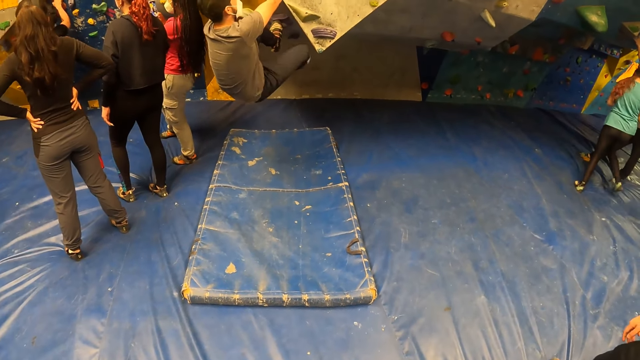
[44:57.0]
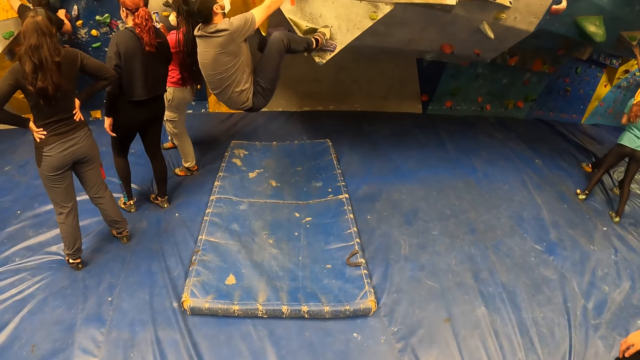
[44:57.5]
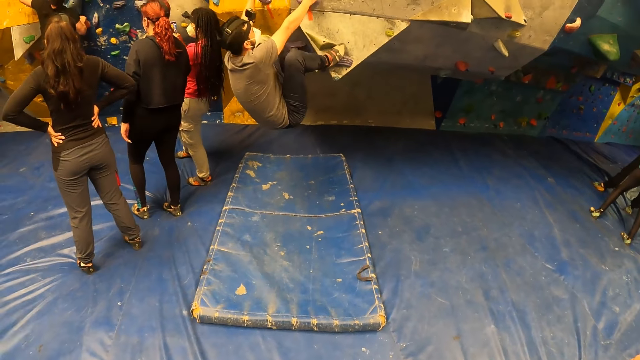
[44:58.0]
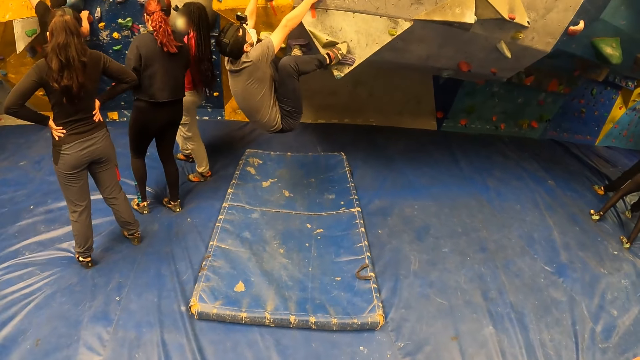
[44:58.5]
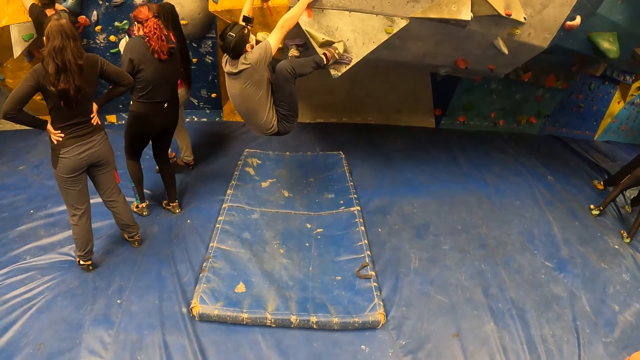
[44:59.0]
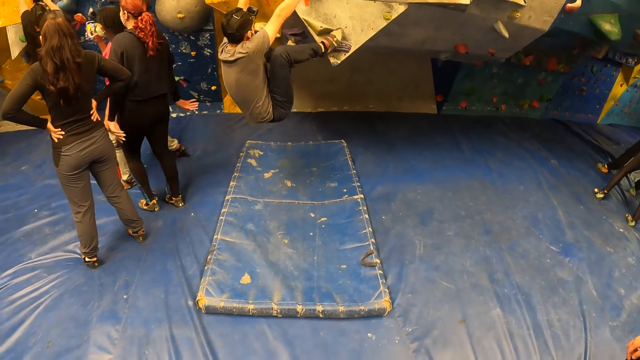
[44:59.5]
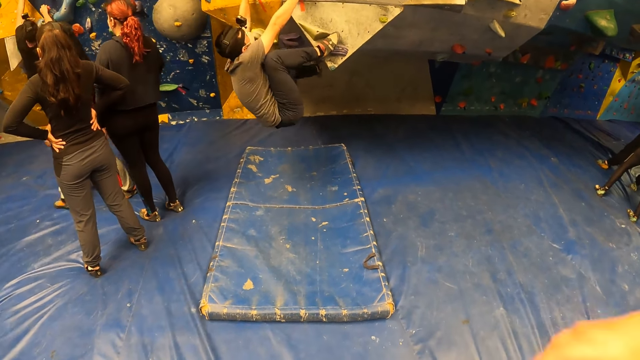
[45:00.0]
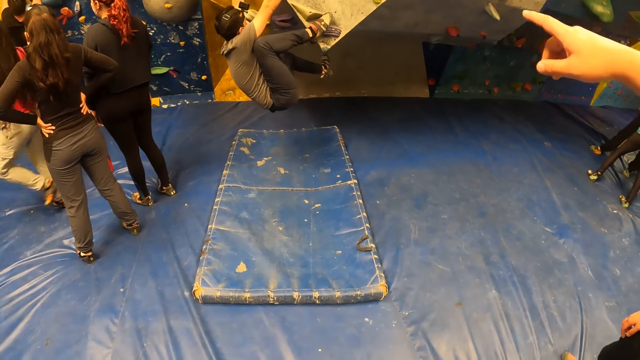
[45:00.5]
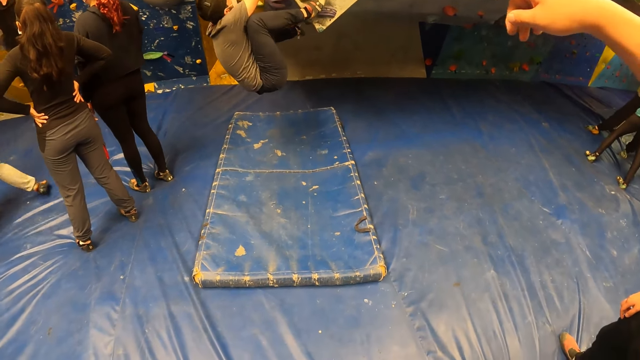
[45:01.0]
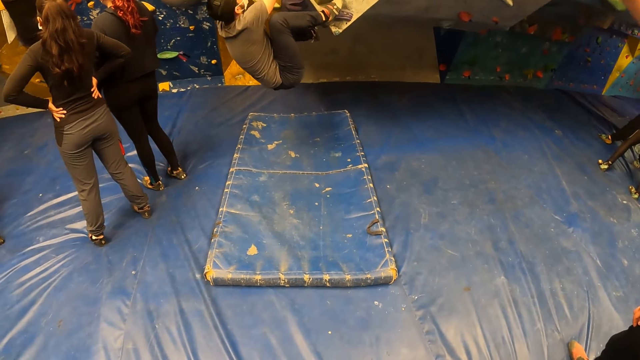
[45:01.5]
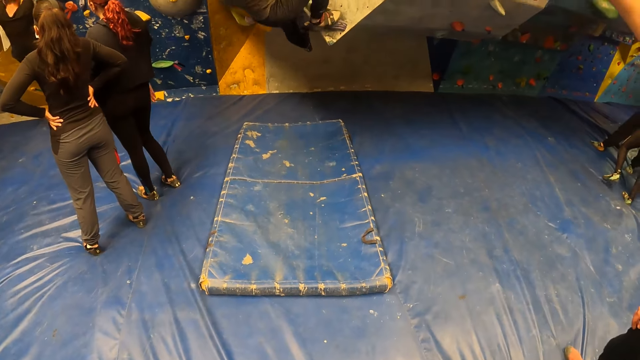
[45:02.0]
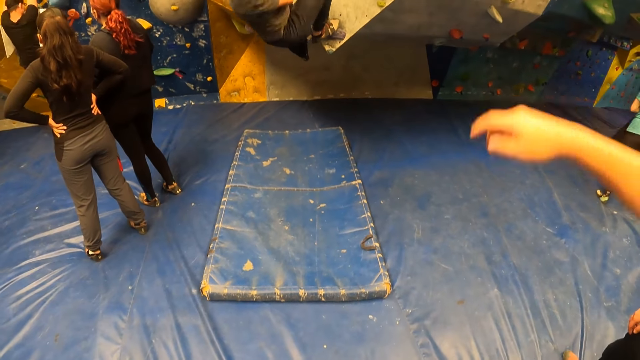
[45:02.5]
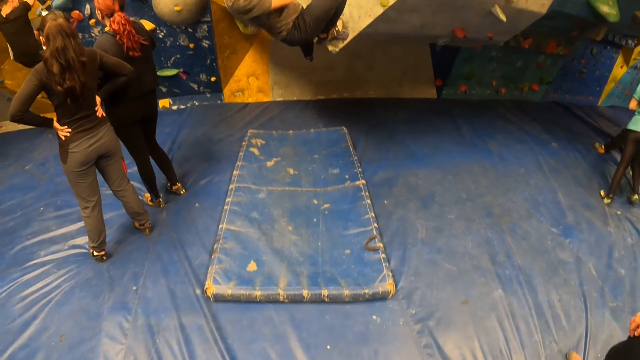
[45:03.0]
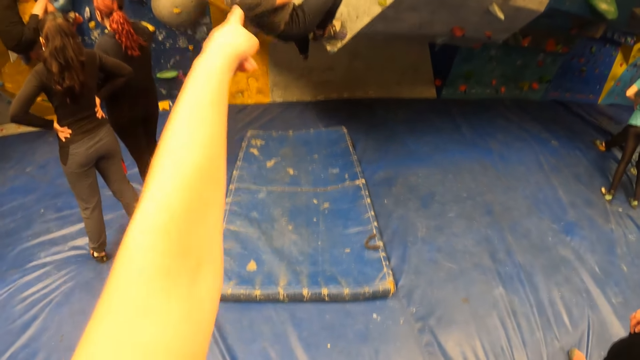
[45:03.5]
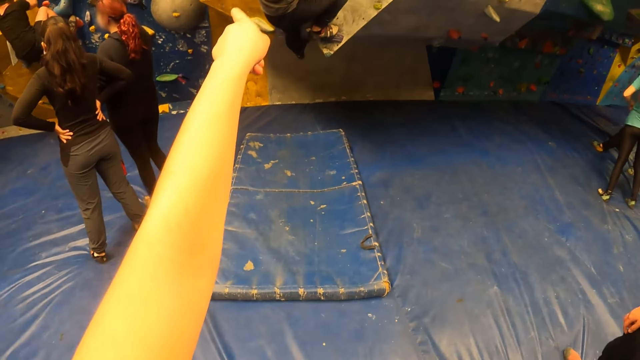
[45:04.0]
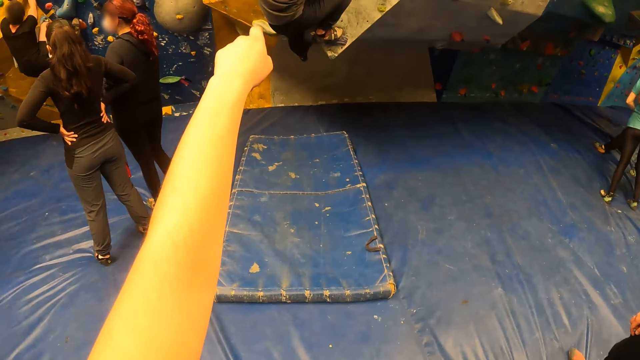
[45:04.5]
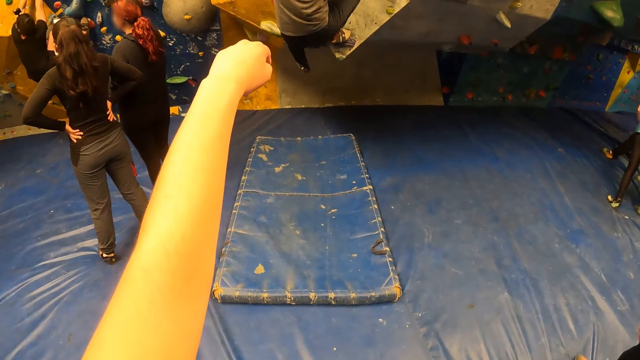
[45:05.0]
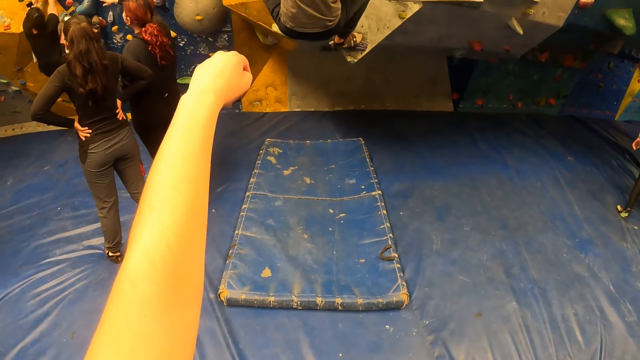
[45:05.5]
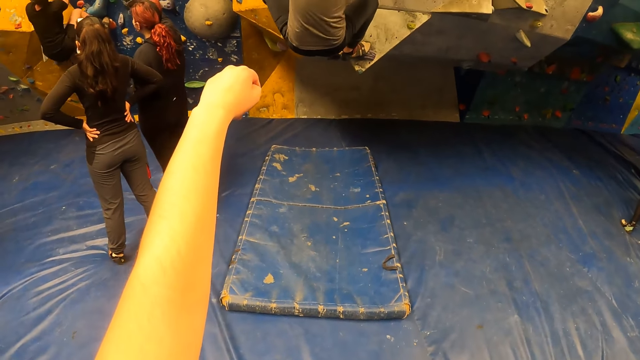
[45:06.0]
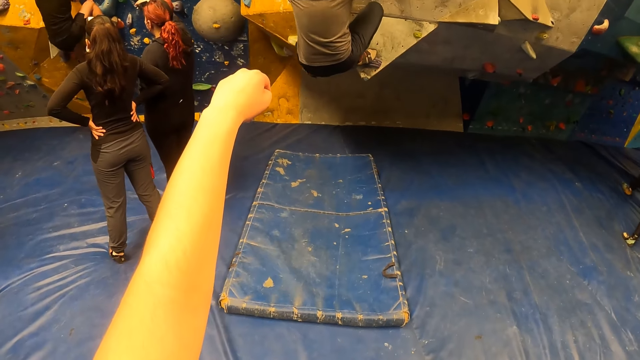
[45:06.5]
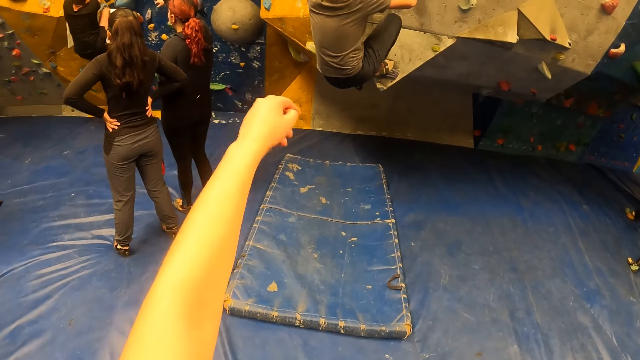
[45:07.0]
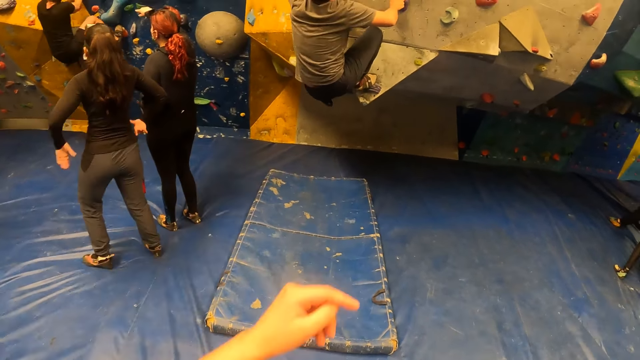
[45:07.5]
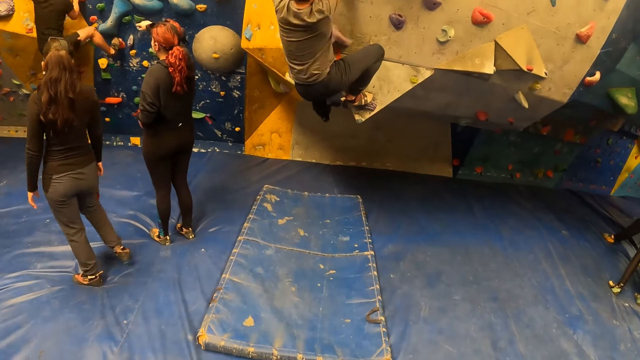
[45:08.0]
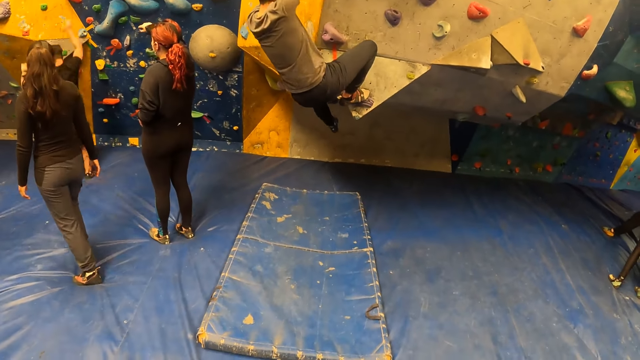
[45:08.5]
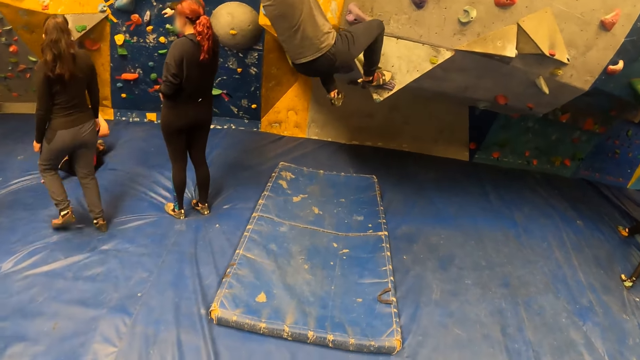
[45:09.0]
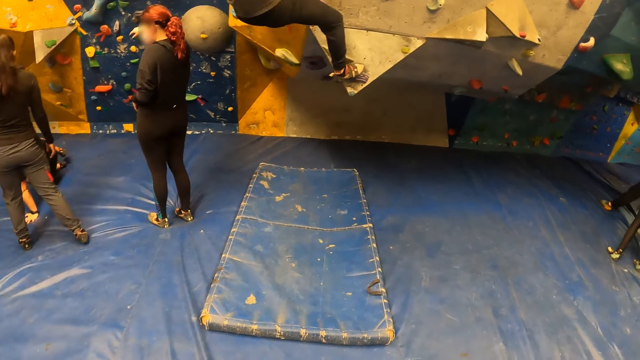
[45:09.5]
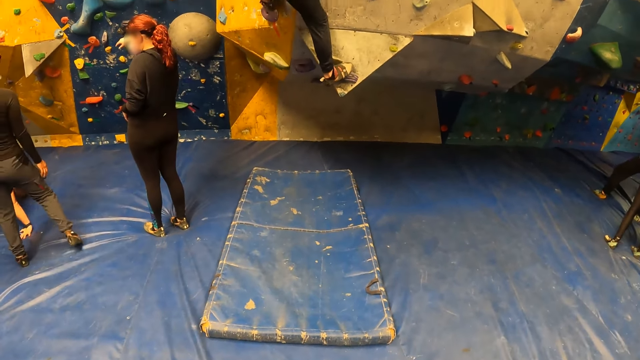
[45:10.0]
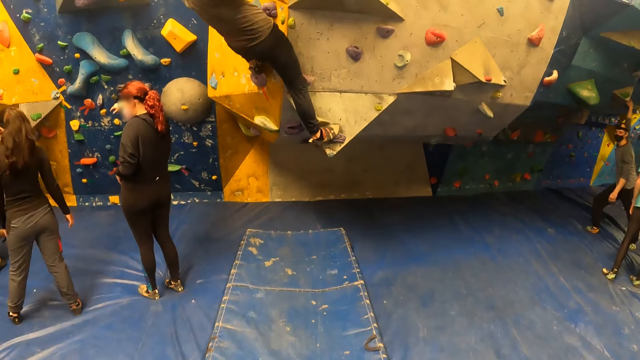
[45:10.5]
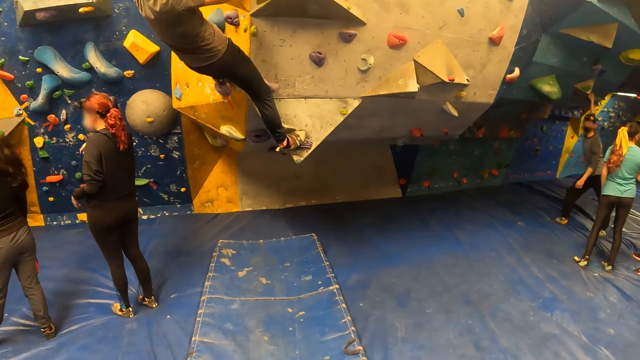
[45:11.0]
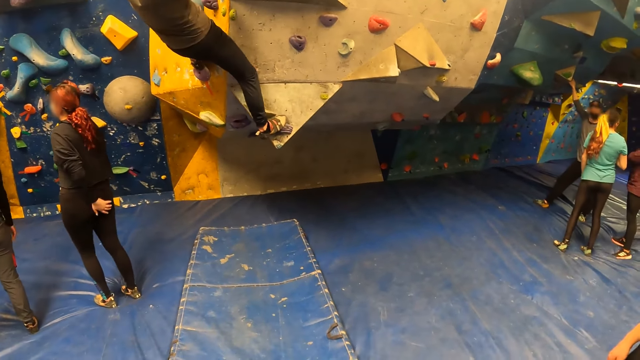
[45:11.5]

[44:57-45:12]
The camera wearer points at something. They stare at the person.

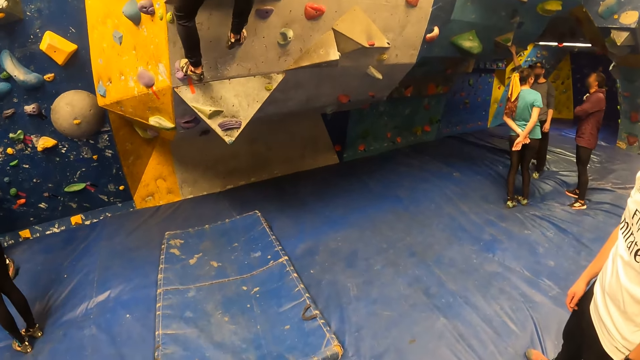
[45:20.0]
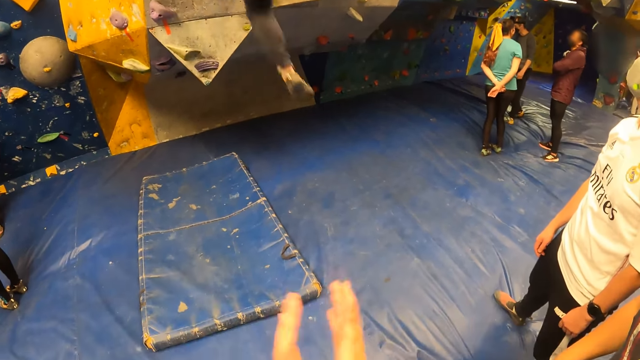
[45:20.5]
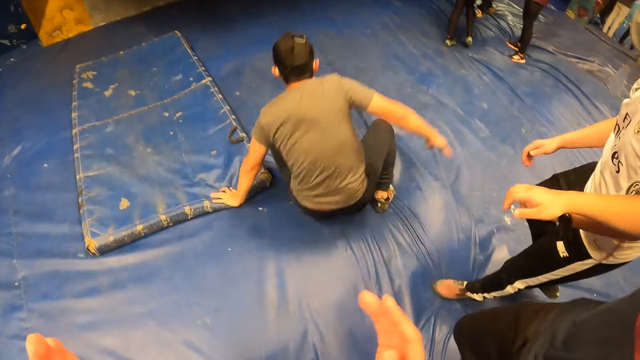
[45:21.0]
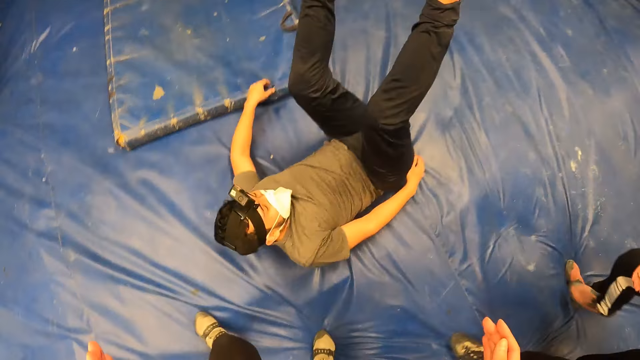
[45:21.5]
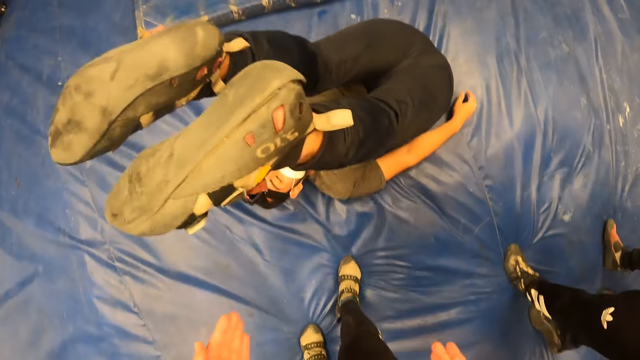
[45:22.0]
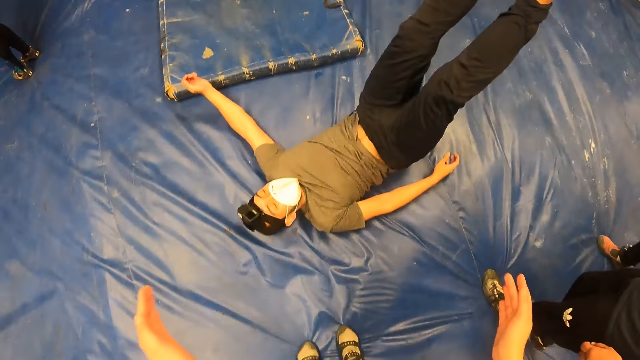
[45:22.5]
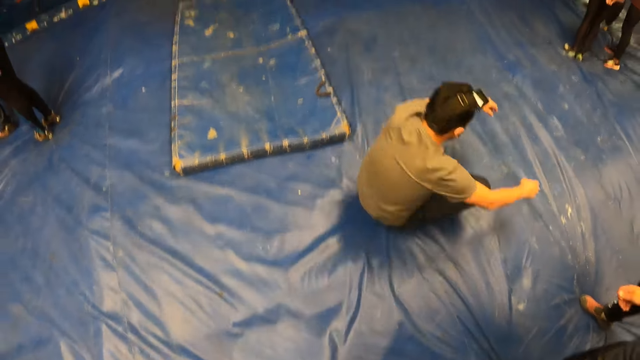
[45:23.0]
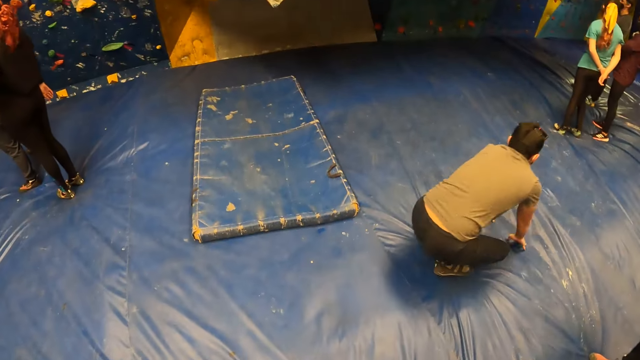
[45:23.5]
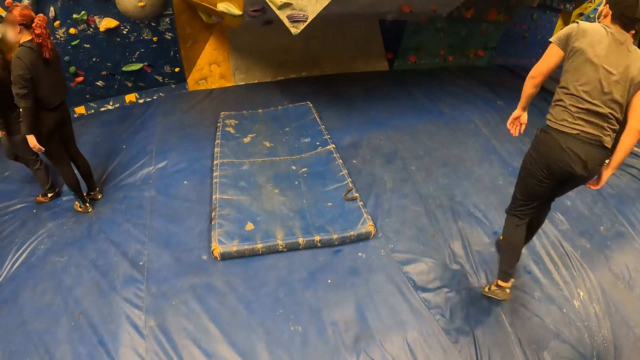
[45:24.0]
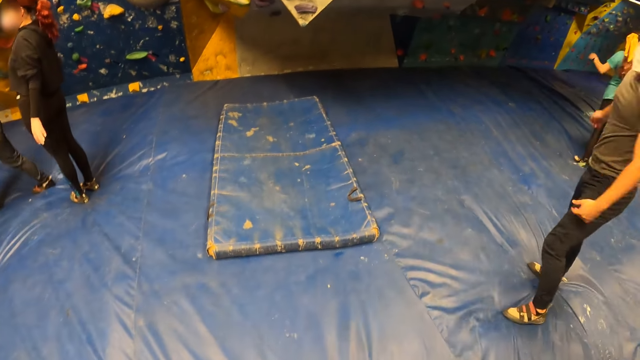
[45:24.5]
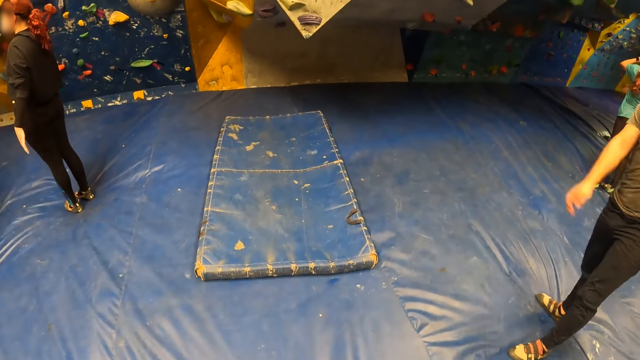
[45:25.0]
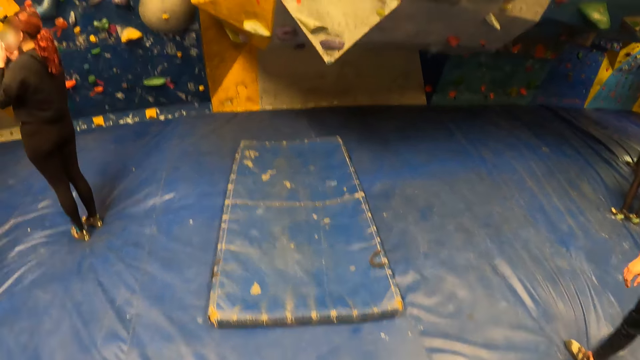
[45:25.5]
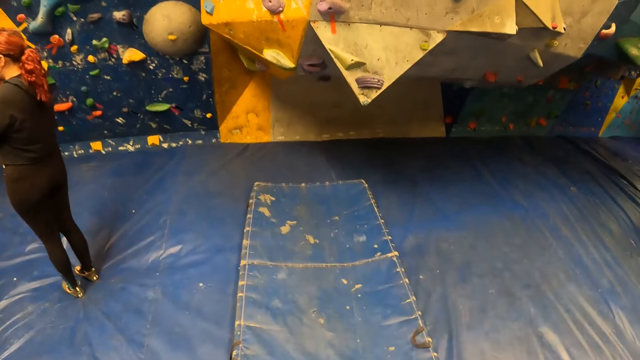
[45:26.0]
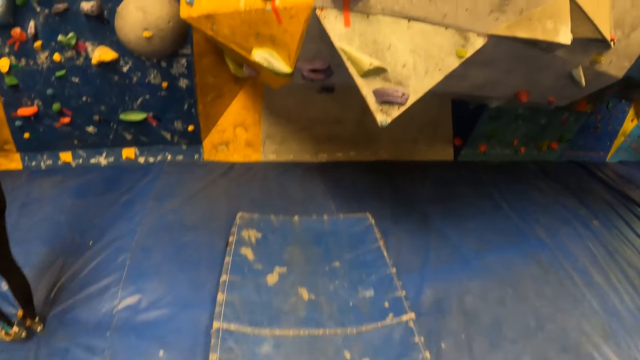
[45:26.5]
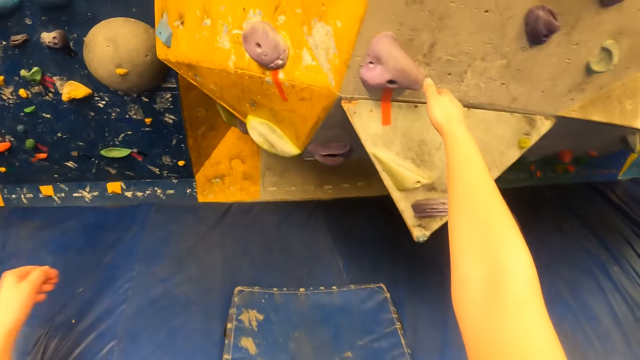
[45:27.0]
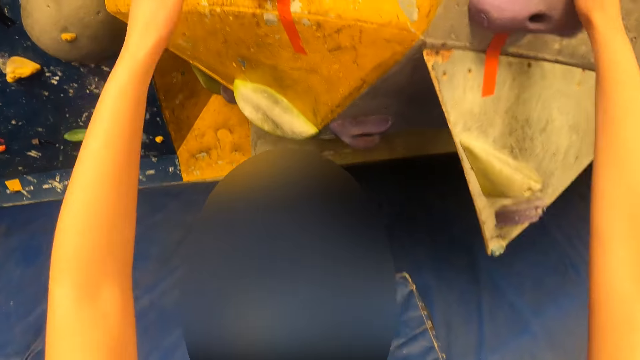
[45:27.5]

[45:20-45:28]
The man jumps down the wall. The camera wearer moves the hands. The man stands up from the floor. The camera wearer looks around, moves the hands, walks around, and touches the climbing holders.
